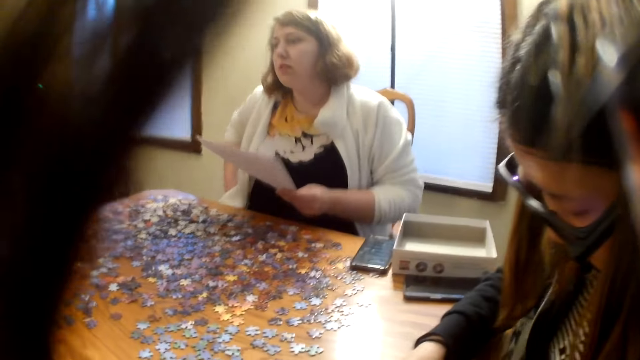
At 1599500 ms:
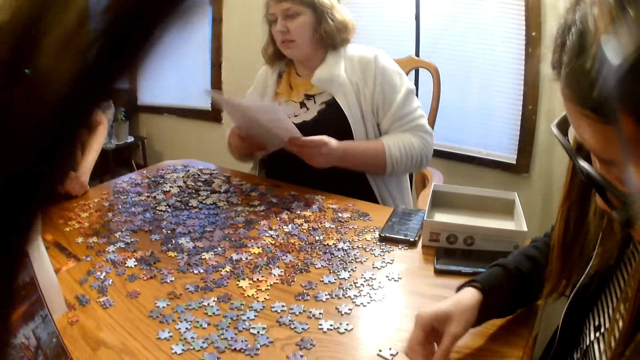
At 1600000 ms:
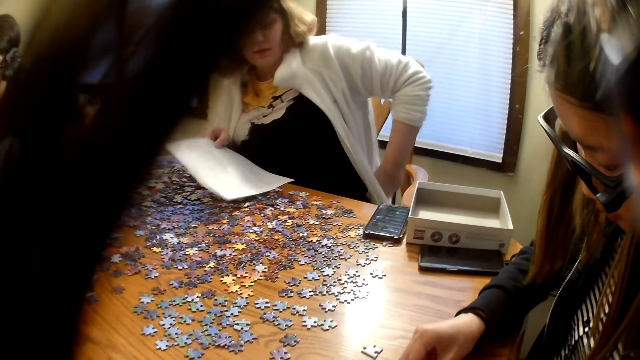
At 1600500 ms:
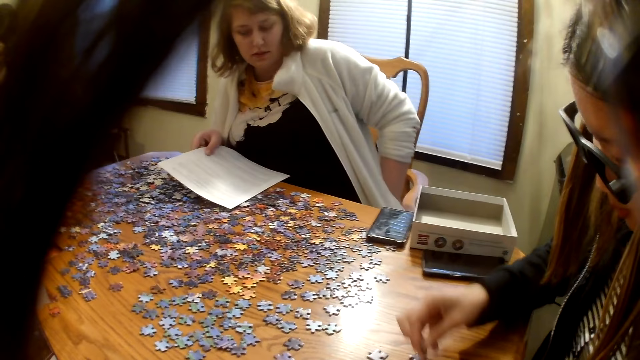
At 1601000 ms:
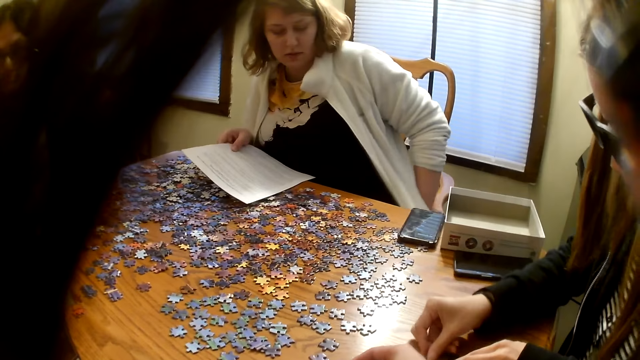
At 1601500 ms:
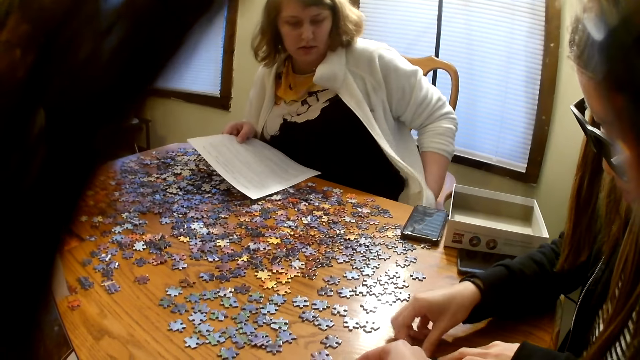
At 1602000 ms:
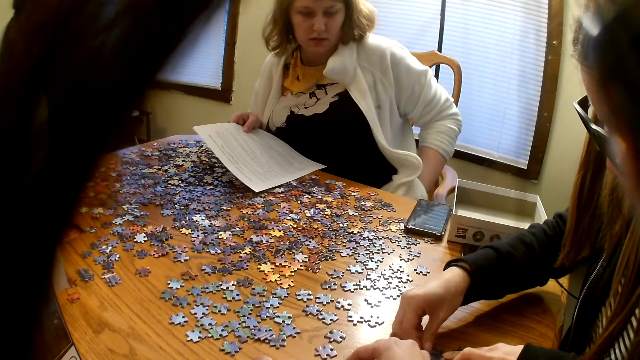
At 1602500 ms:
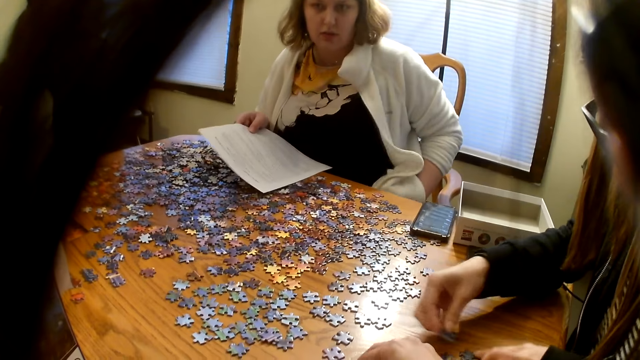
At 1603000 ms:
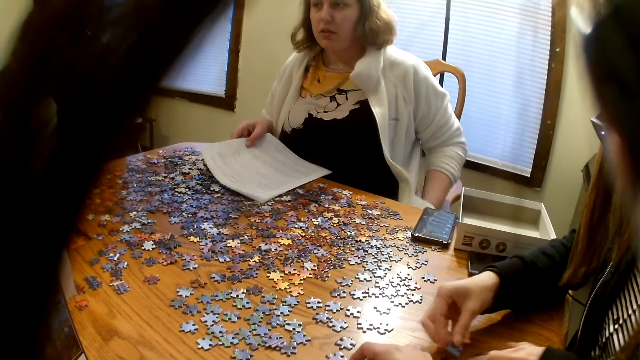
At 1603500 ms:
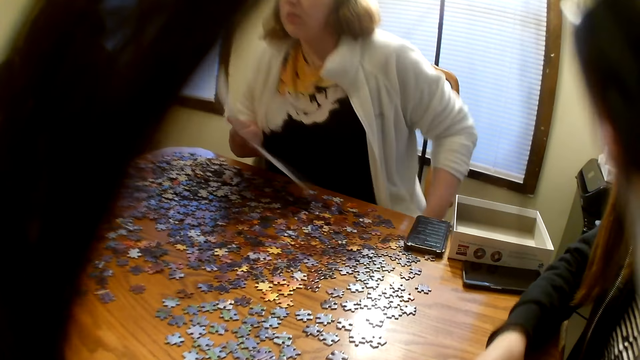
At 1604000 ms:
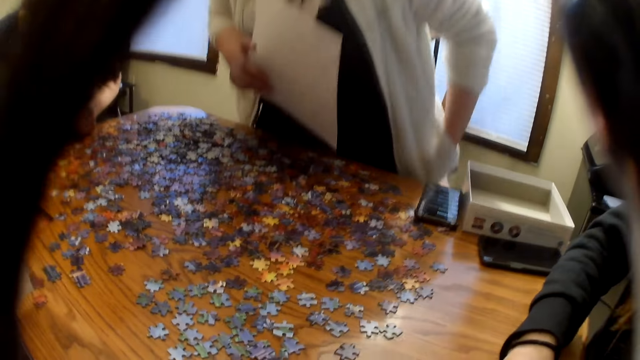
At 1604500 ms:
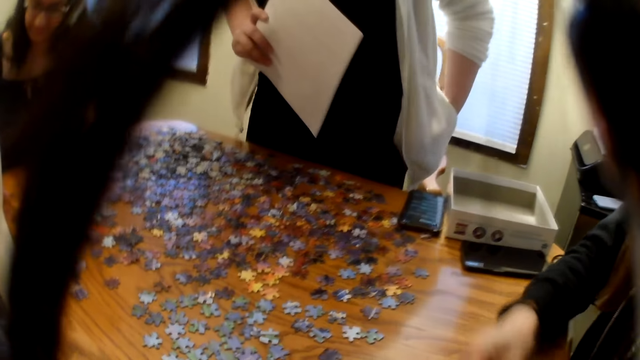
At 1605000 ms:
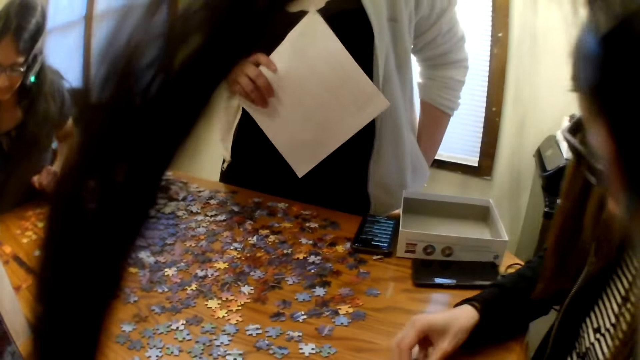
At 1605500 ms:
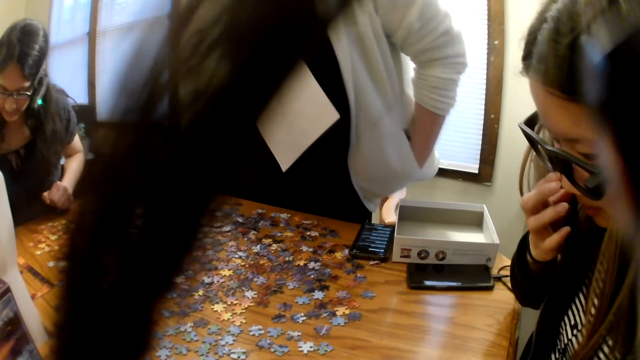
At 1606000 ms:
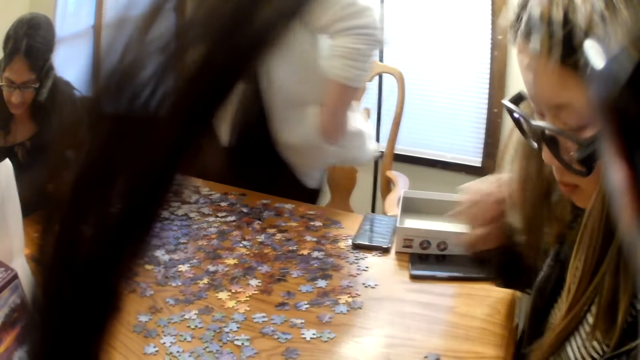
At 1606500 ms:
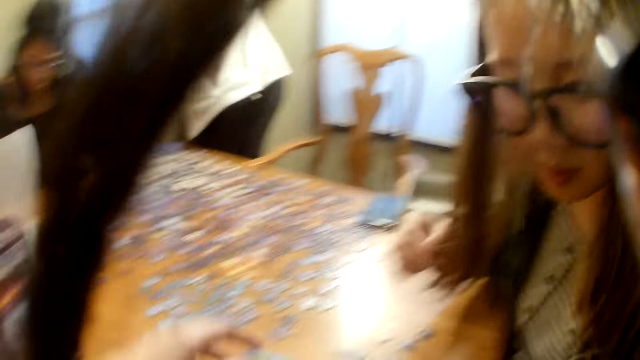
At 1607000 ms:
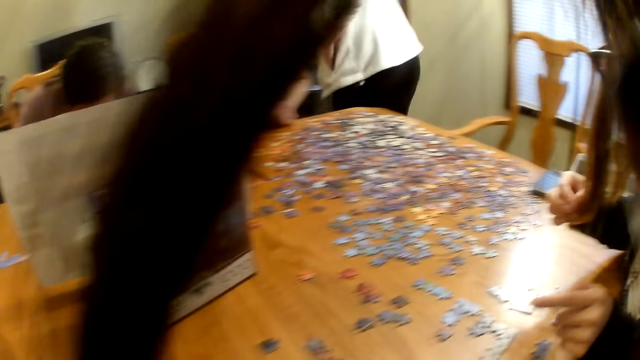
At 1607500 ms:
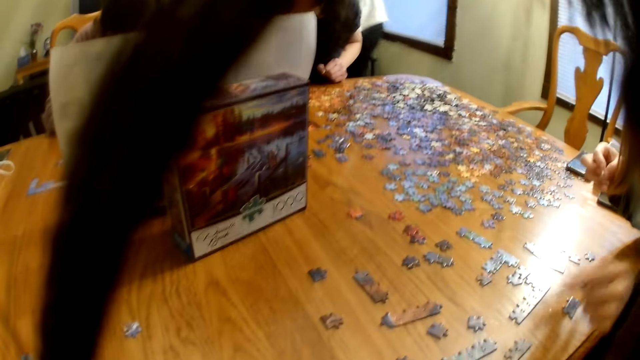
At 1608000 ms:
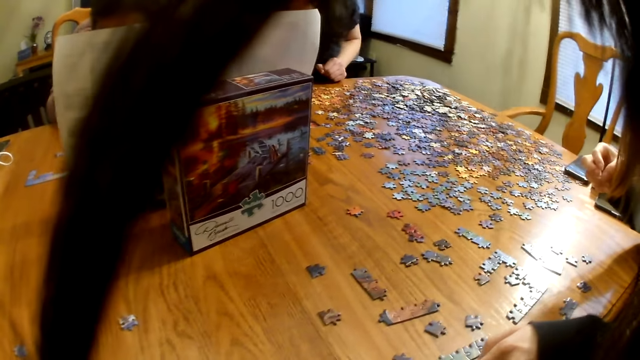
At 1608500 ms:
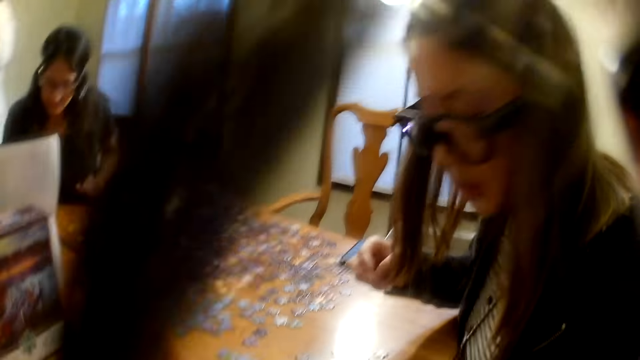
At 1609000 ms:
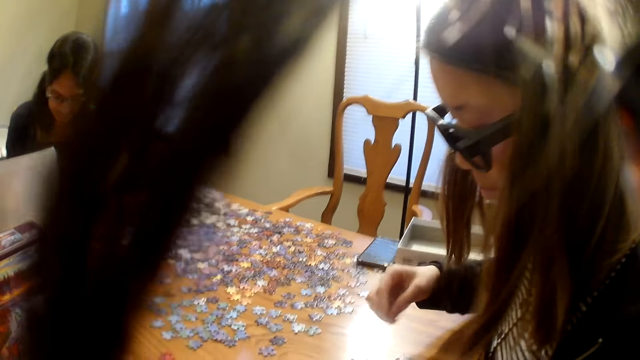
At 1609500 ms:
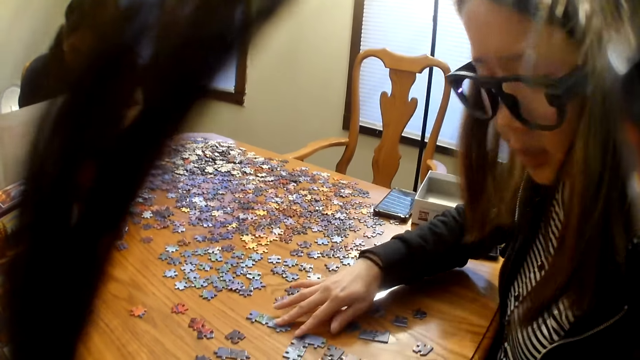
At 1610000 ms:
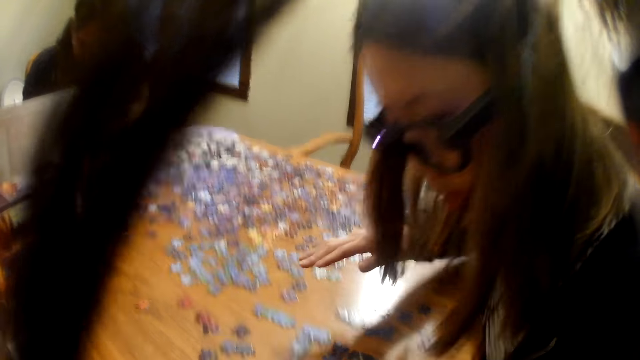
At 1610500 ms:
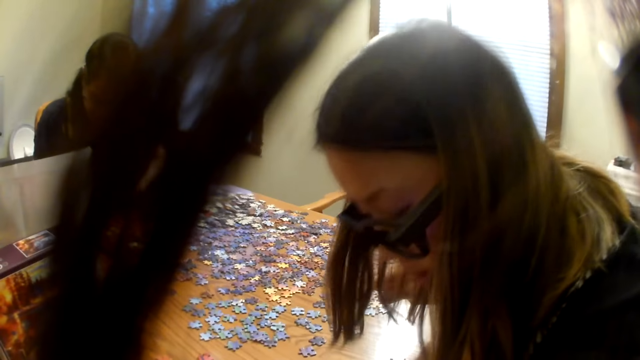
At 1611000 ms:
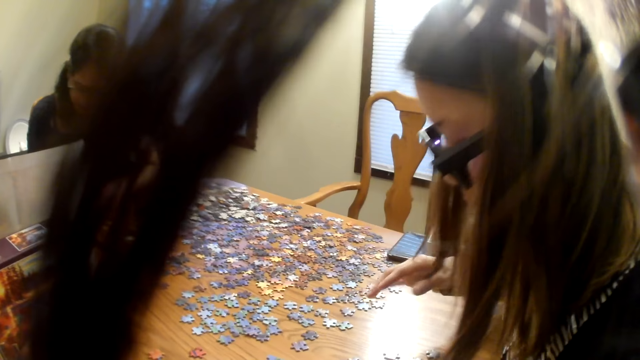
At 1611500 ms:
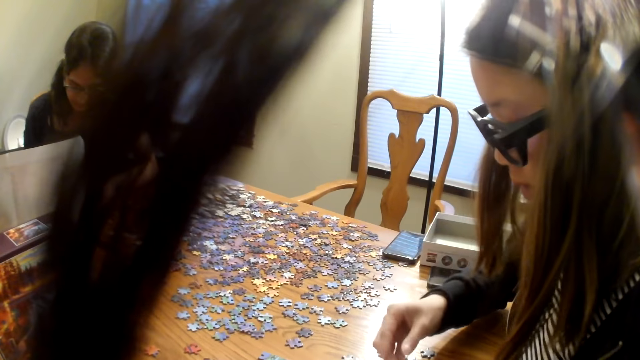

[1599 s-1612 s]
The camera wearer looks around. A woman searches her pocket. The camera wearer moves a piece on the table. The woman stands. Another woman speaks to the camera wearer. The camera wearer looks around. The other woman touches the piece on the table.

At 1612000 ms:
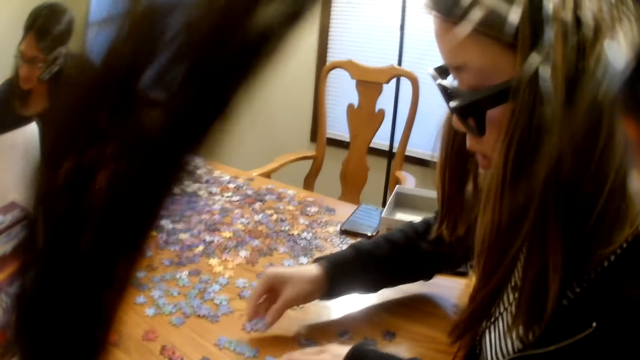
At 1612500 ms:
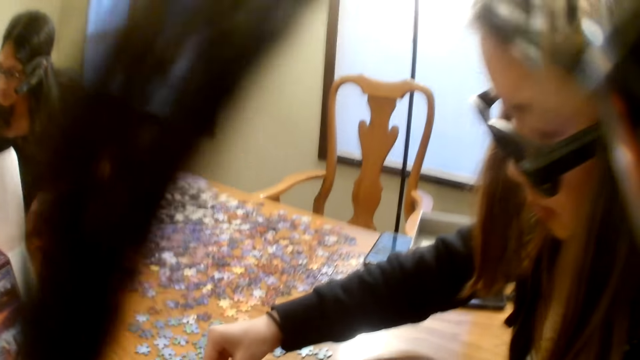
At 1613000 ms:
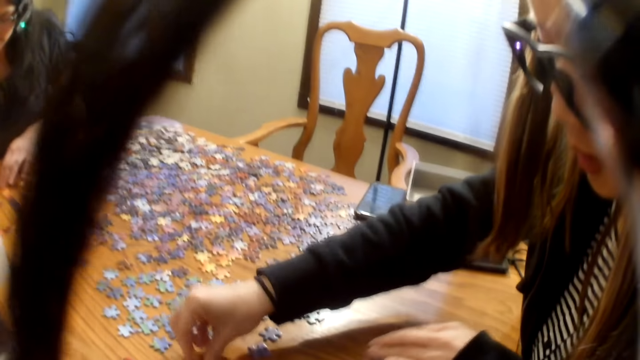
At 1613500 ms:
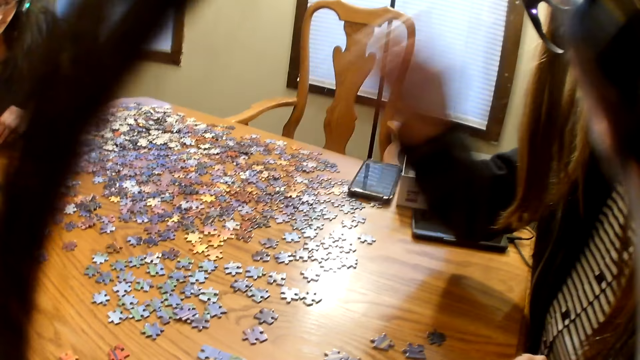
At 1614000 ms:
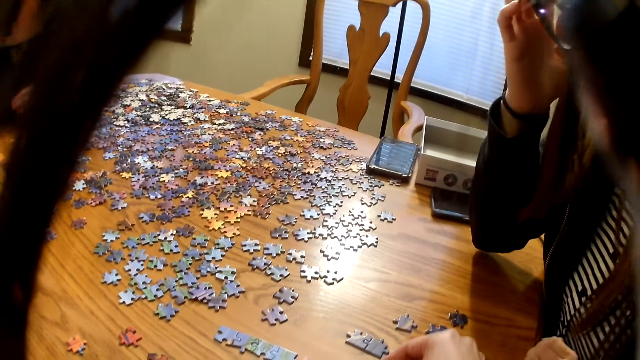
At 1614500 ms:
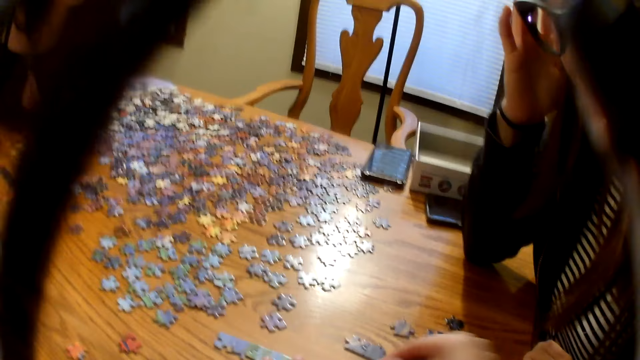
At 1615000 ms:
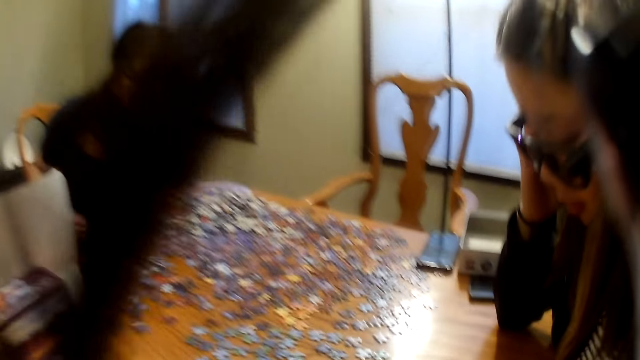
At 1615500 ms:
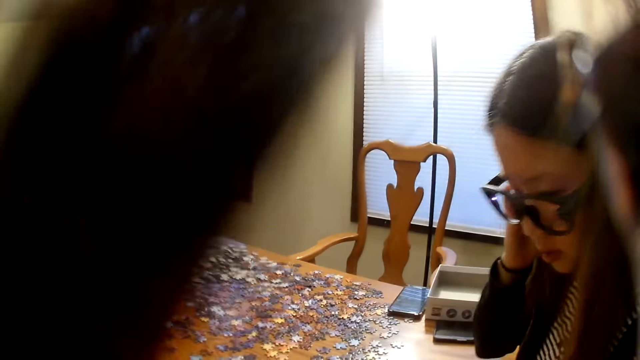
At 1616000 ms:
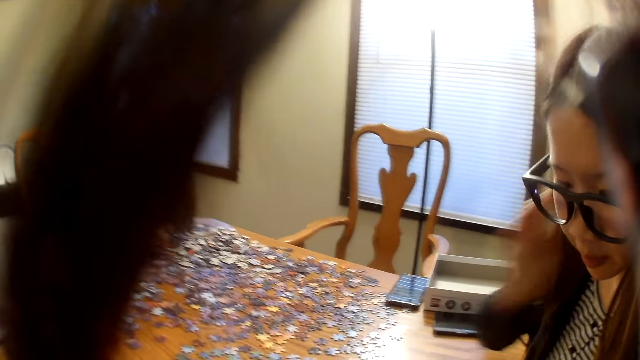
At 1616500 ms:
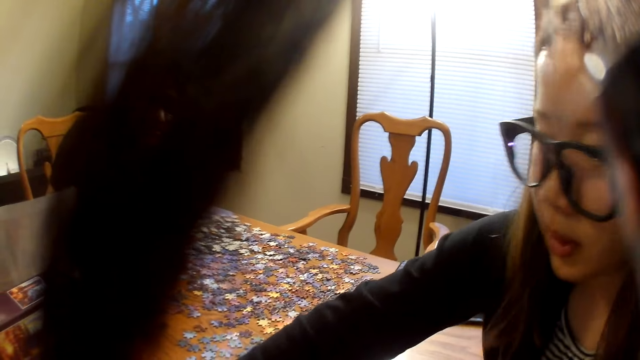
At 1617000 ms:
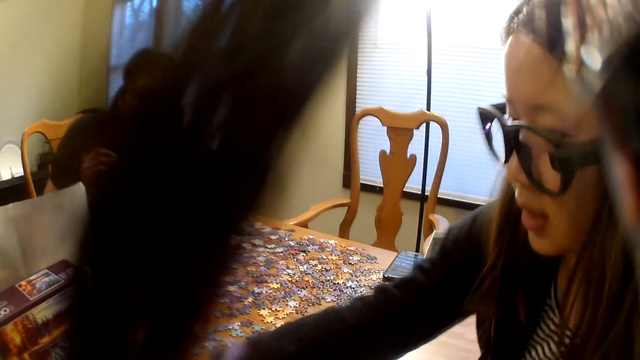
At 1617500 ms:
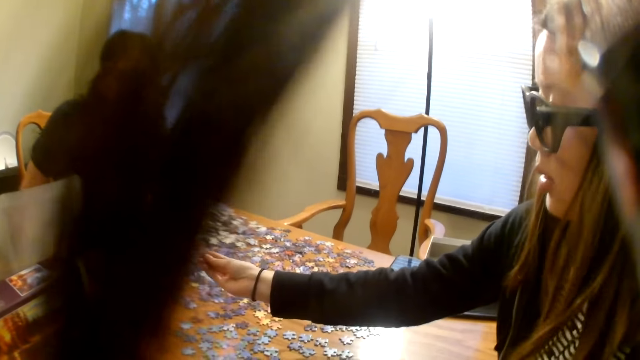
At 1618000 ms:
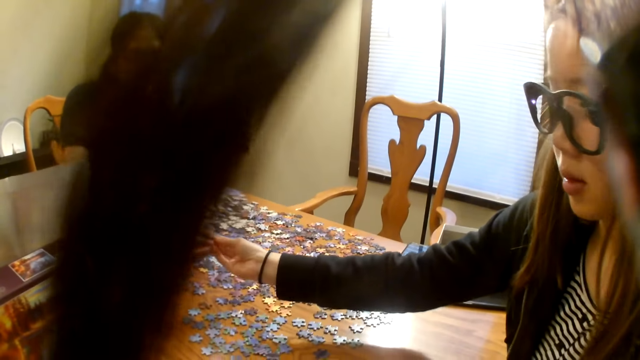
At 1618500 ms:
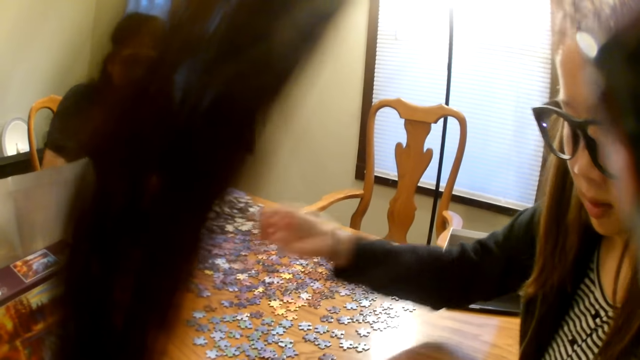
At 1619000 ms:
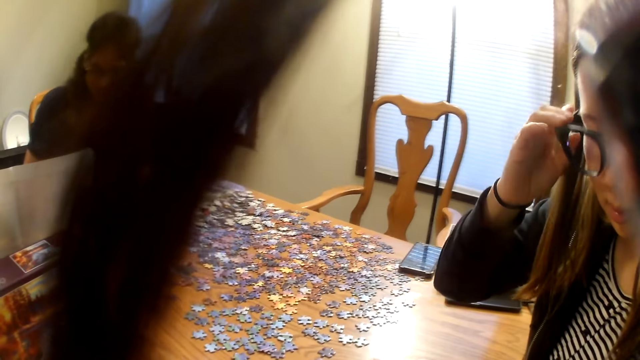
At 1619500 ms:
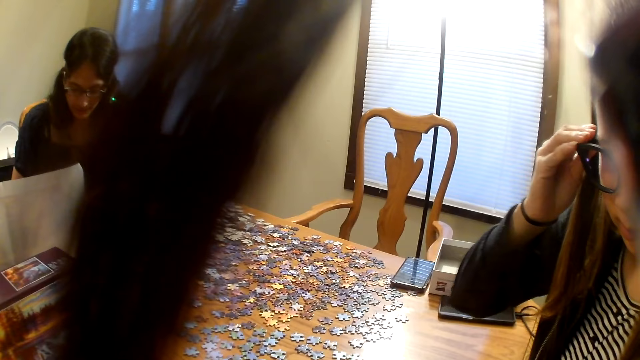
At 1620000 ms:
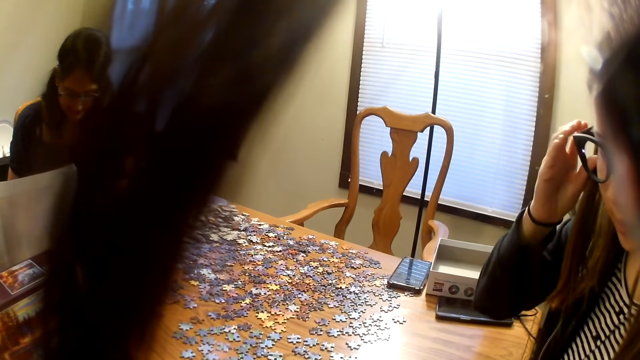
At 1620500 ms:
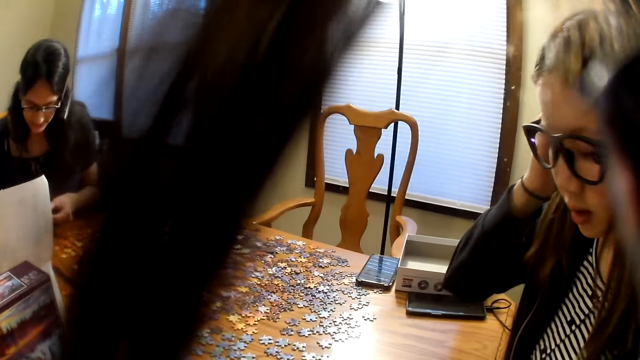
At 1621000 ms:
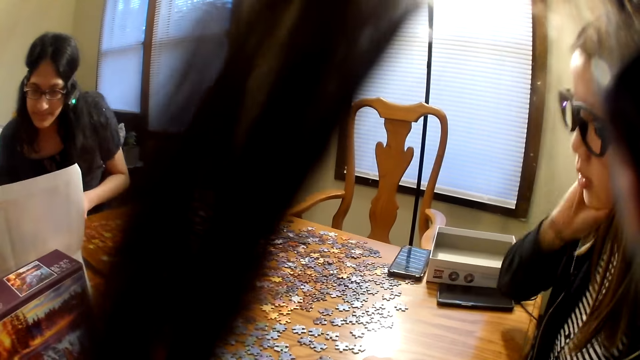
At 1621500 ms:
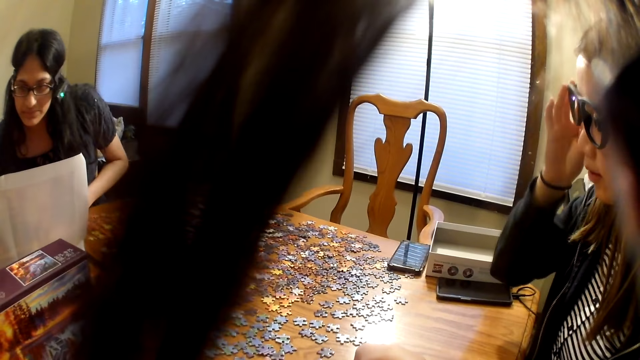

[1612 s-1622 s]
The camera wearer speaks. A woman places the piece on the table. The woman speaks. The woman gives another woman a piece. The camera wearer looks at the pieces on the table. They speak.
